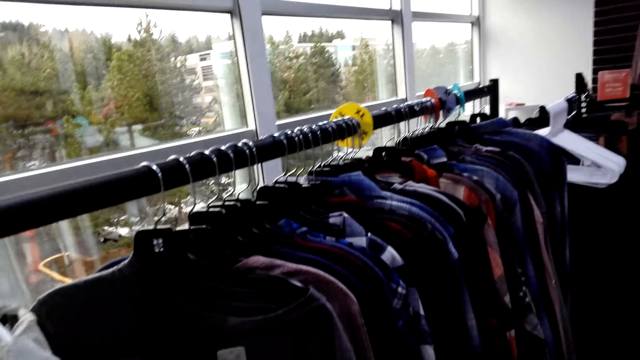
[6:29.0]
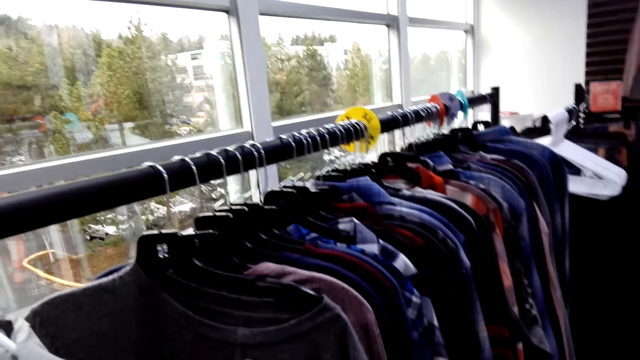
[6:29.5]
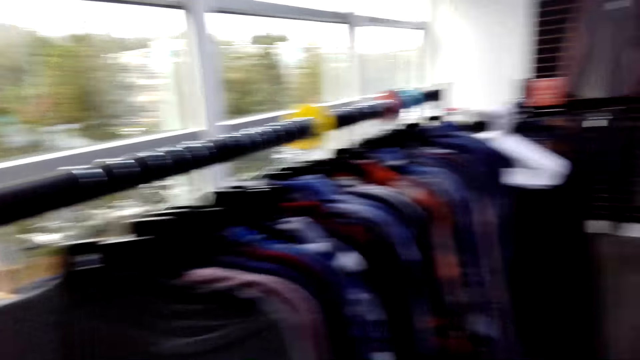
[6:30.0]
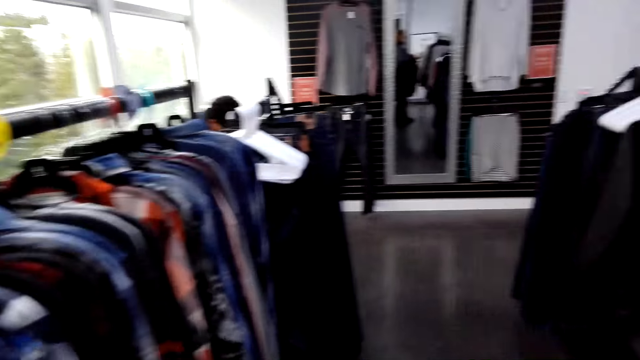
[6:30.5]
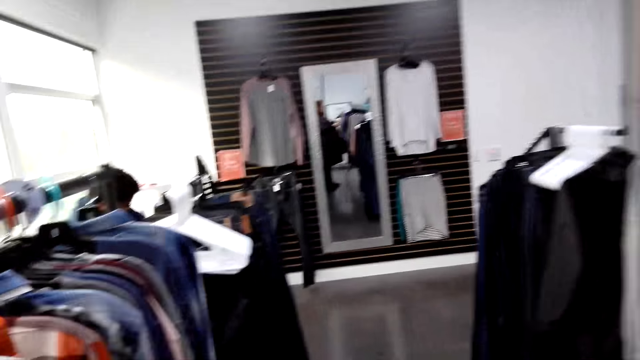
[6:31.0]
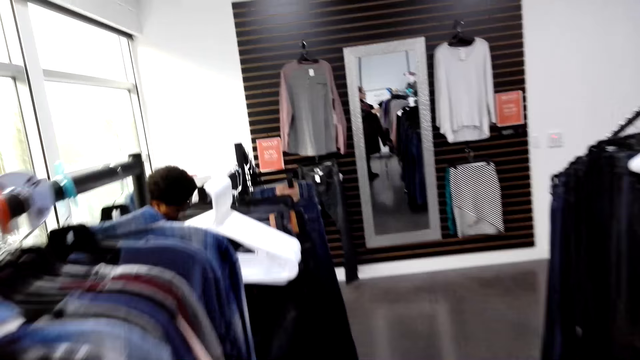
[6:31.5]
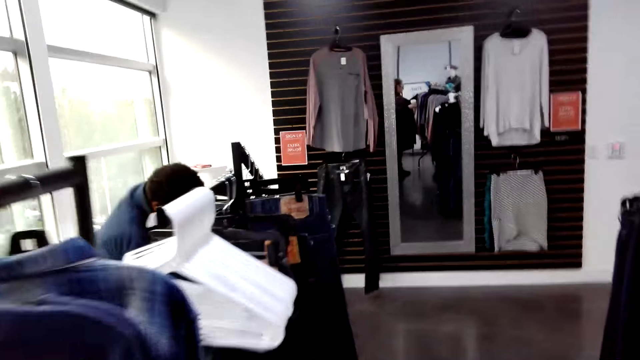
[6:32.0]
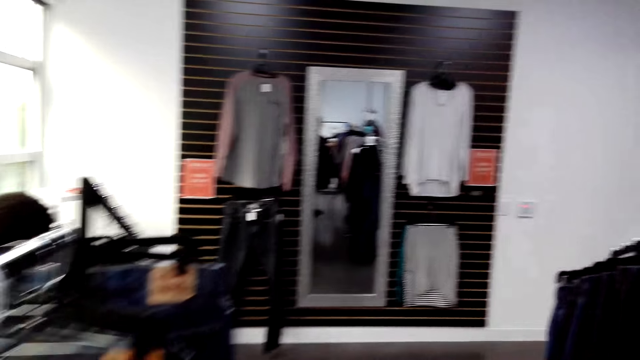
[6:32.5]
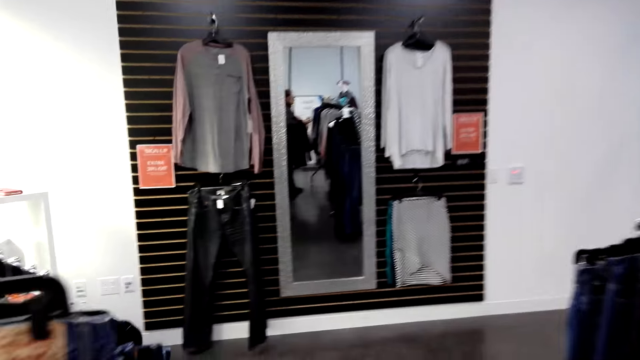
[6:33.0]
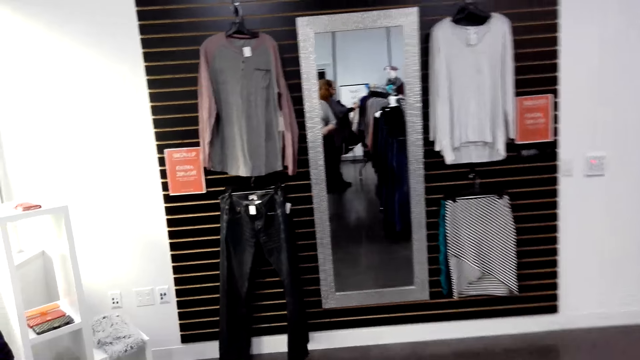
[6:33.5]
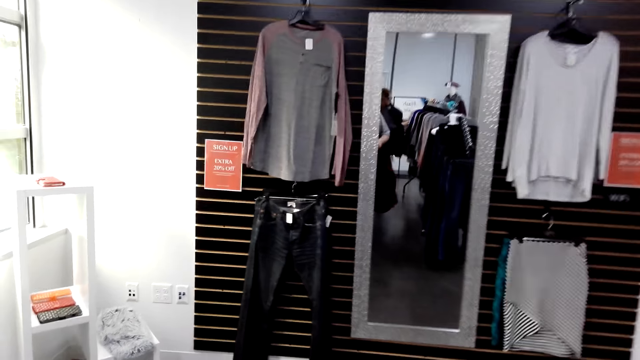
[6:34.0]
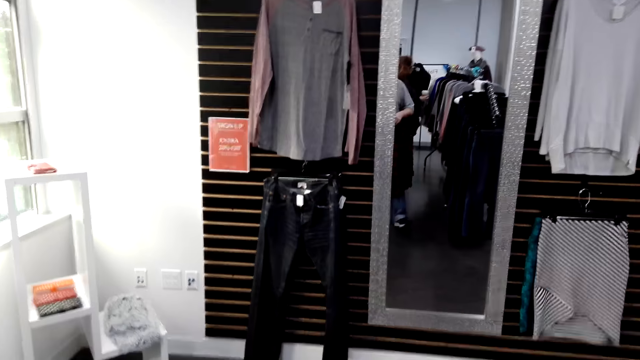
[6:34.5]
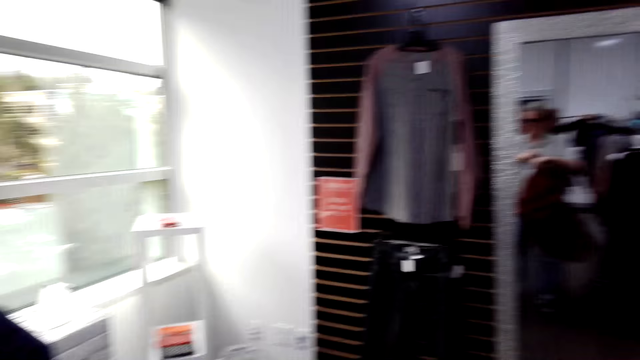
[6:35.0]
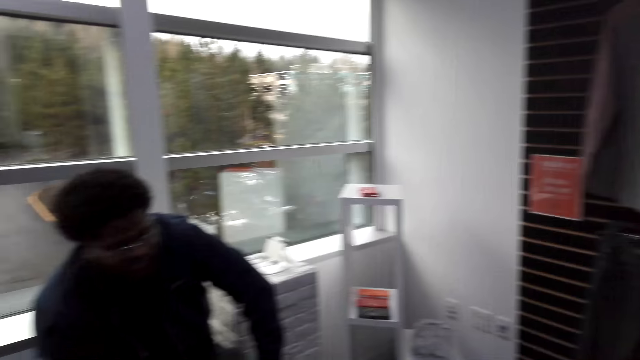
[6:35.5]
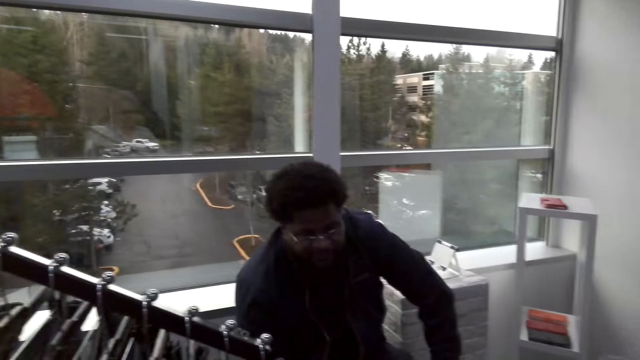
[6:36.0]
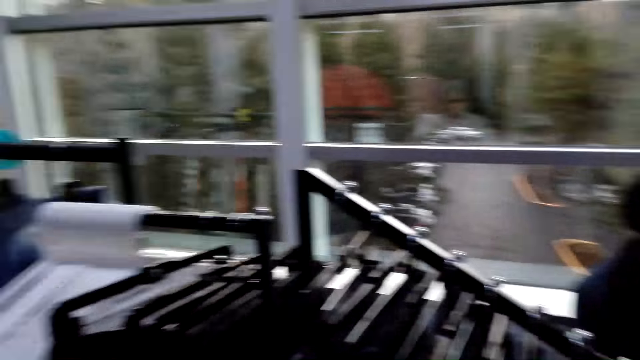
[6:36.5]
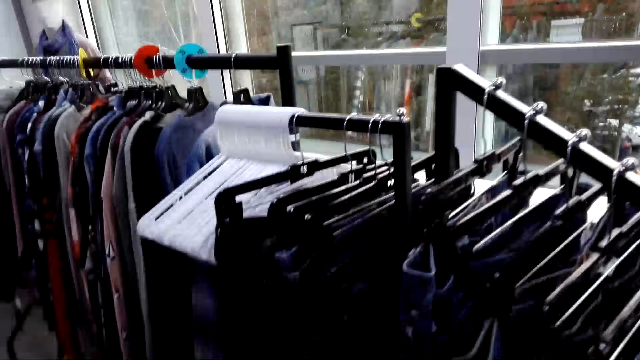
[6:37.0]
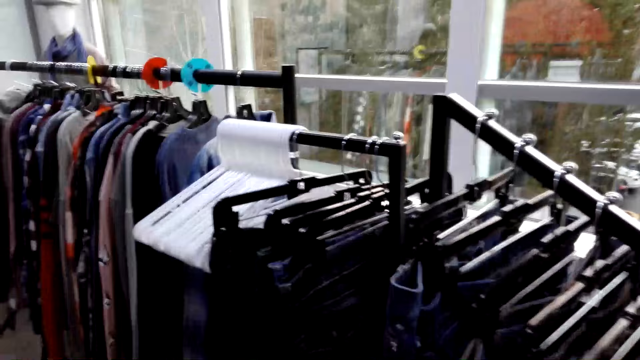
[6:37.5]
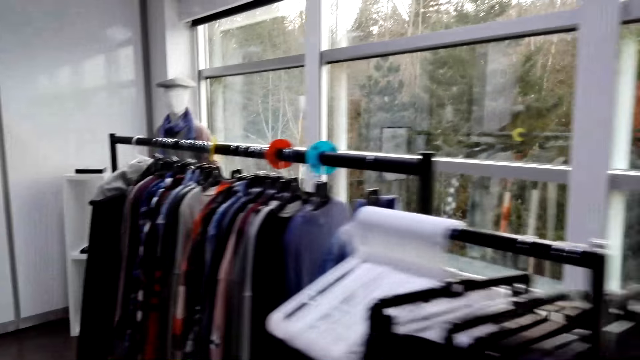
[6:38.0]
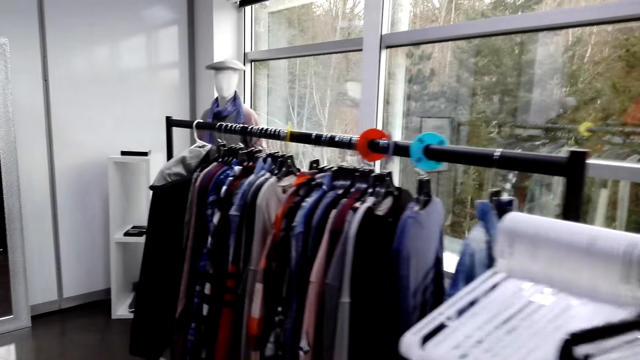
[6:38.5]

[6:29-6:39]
The camera wearer looks around. They walk around. They turn around.

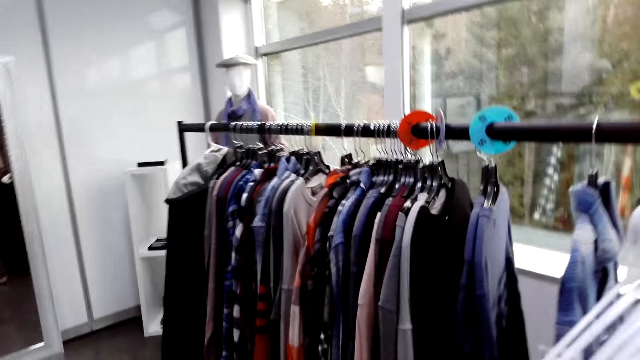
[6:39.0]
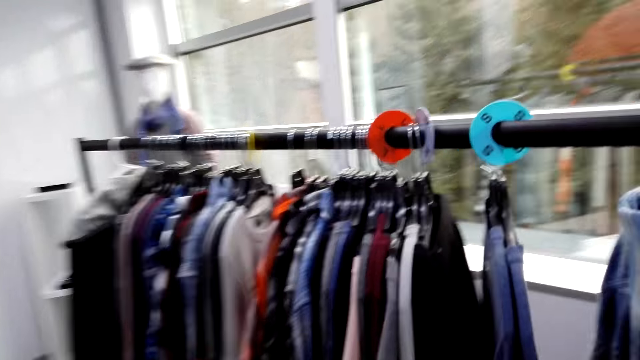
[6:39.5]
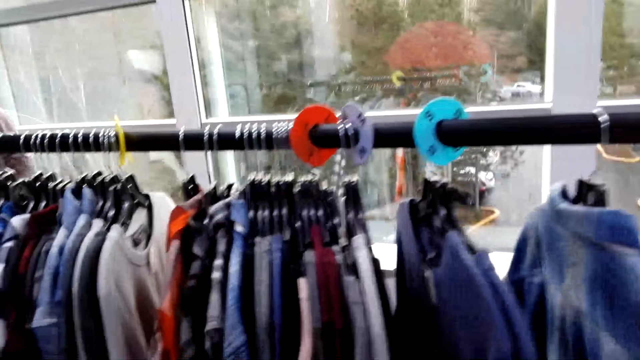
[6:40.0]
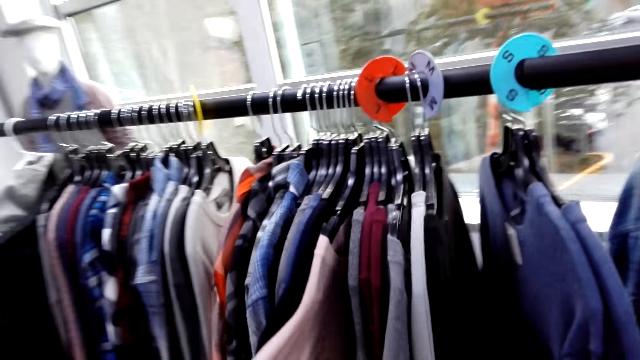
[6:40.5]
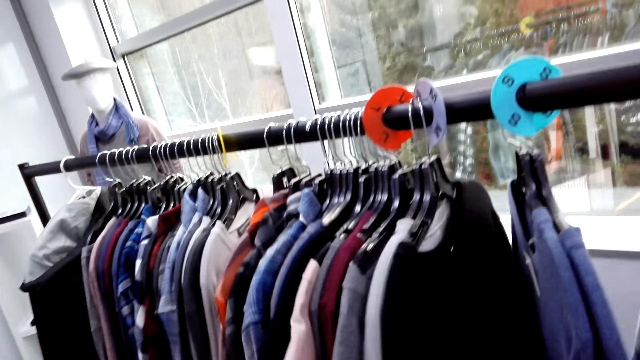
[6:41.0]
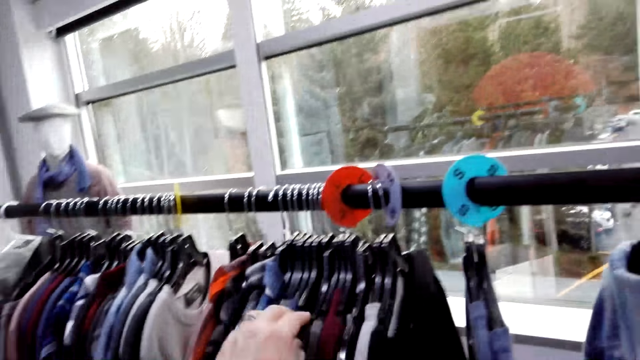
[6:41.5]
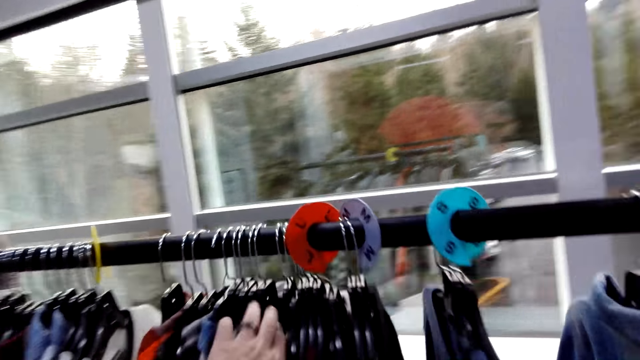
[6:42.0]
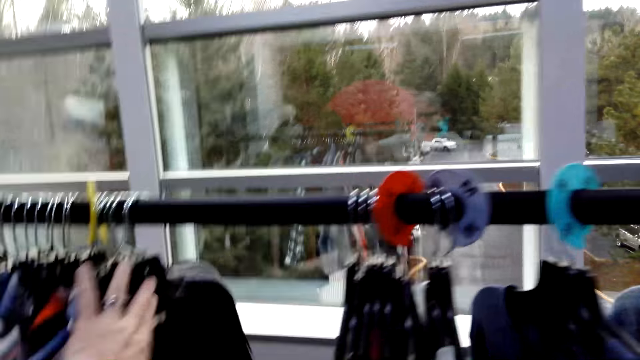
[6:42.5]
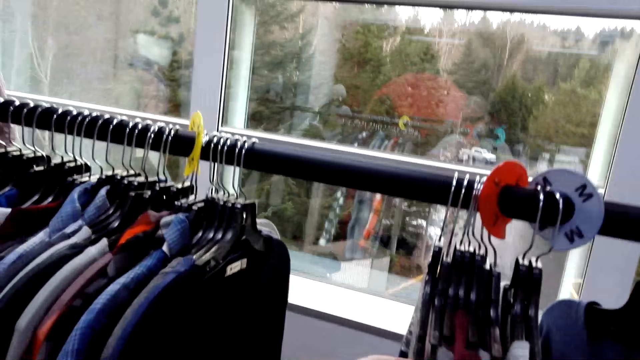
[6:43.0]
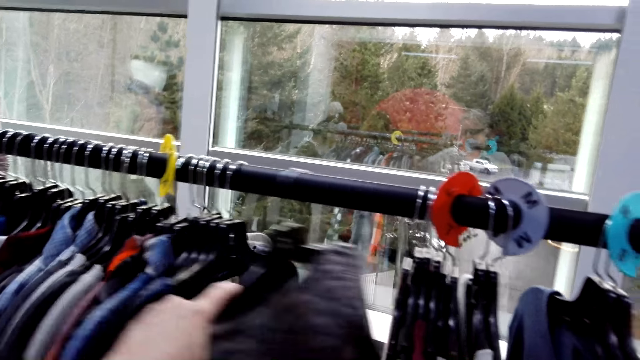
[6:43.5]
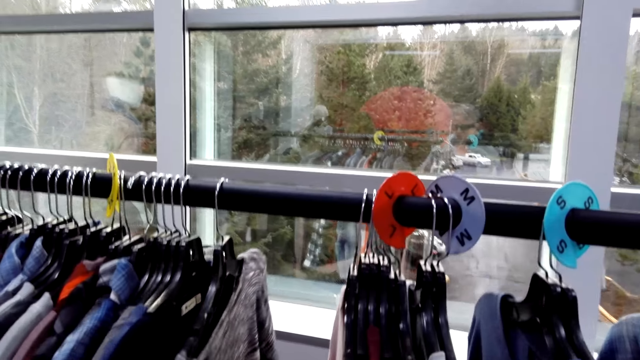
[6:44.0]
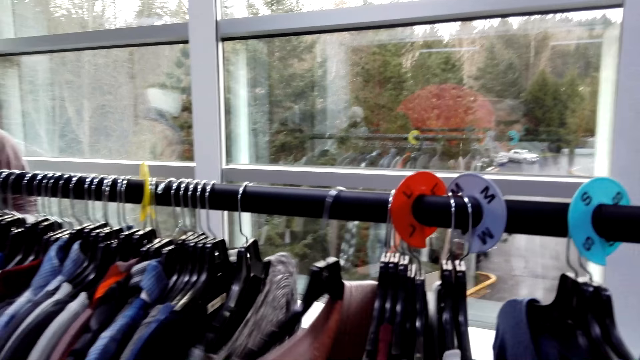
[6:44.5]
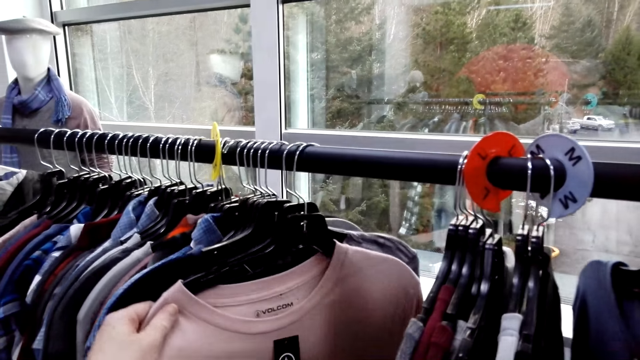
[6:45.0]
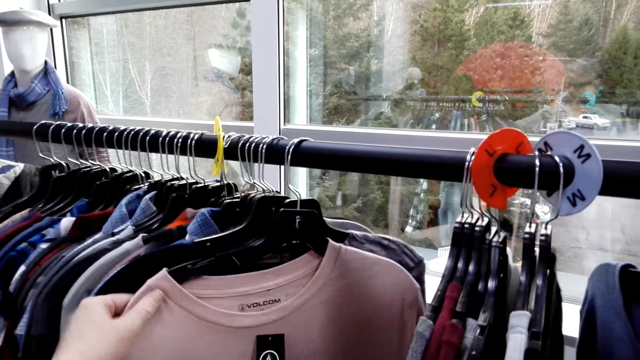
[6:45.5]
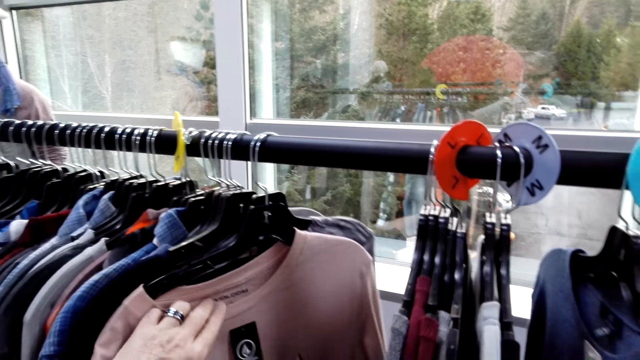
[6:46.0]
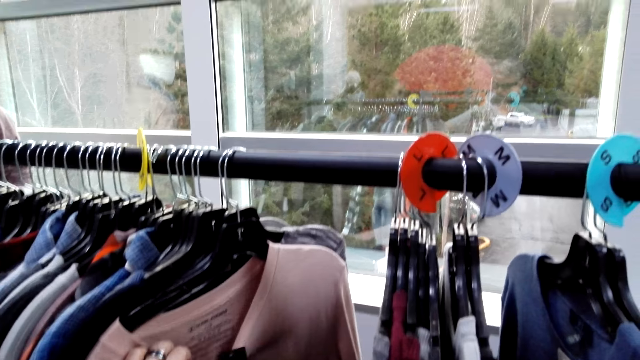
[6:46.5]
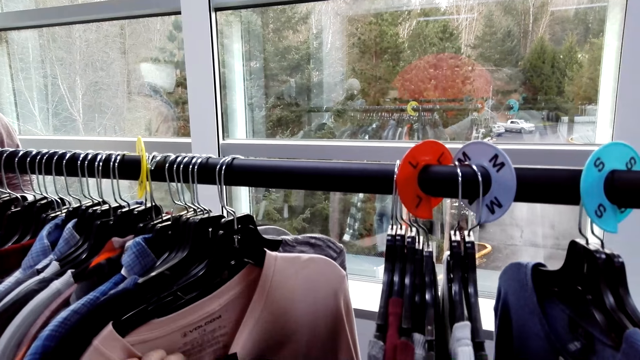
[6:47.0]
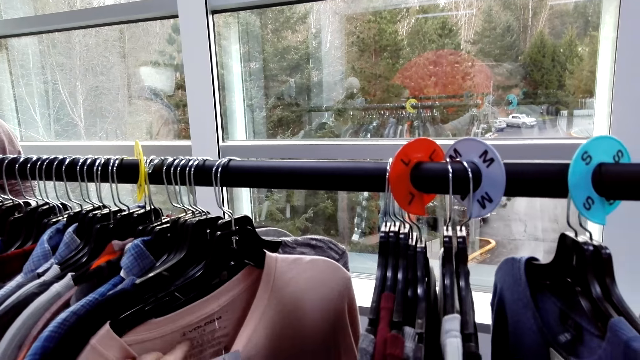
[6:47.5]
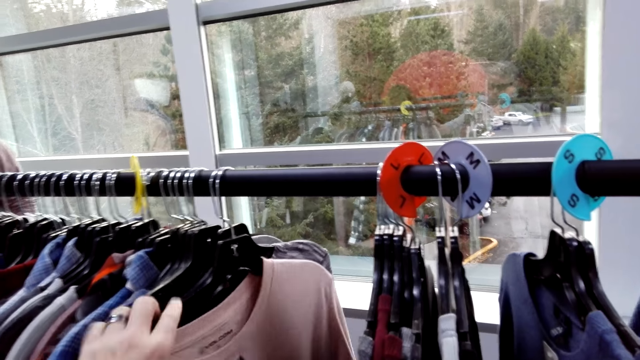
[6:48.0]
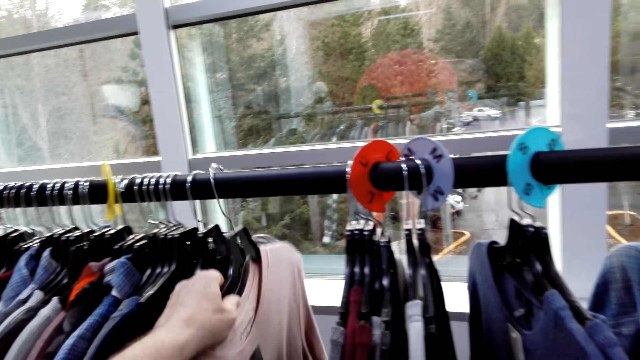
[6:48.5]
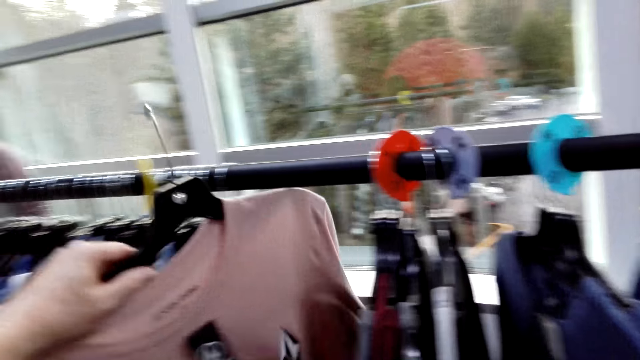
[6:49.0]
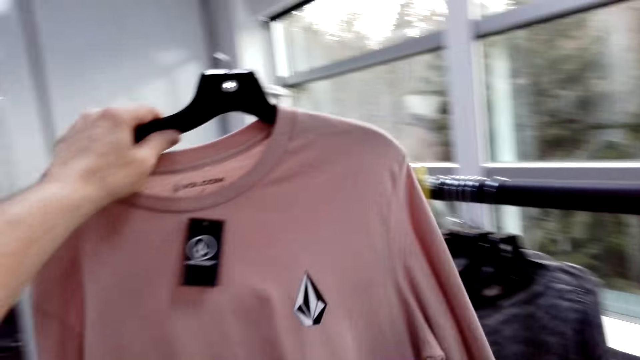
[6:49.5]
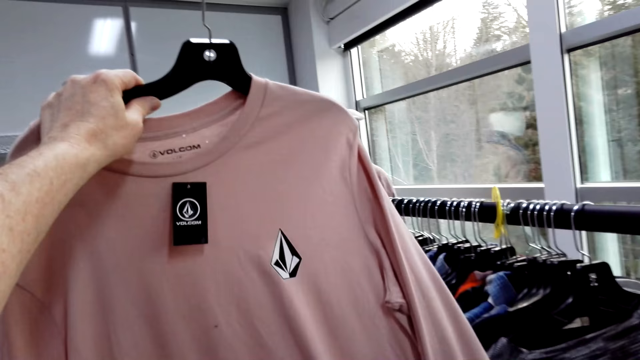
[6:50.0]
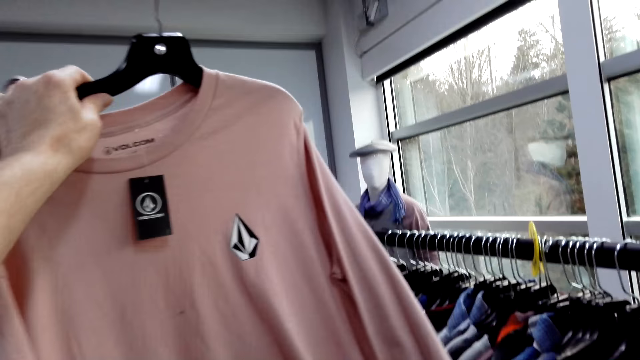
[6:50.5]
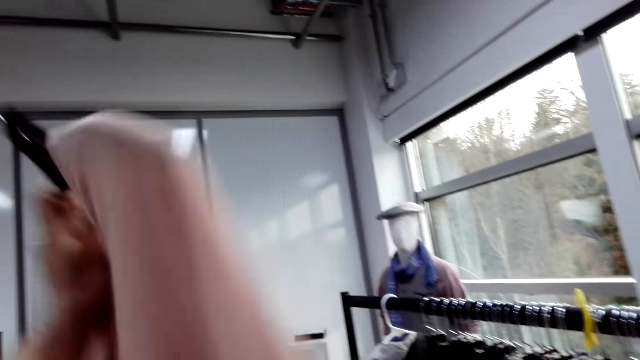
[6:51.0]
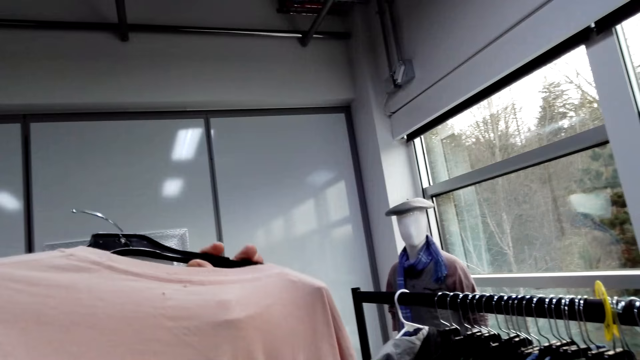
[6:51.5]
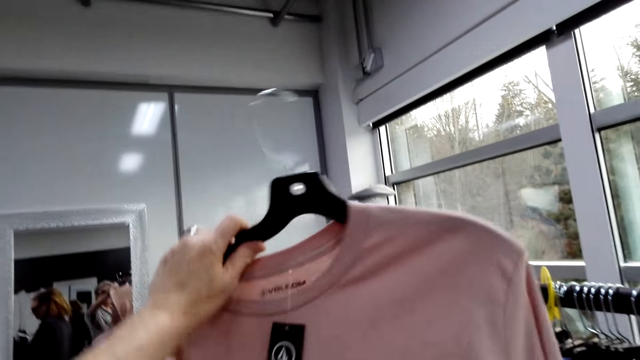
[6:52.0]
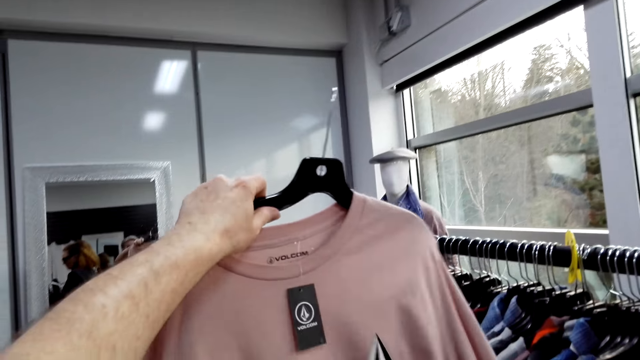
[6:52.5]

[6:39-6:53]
The camera wearer walks around. They adjust the cloths on the hanger bar. They check the cloth. They move the clothes. They check the cloth tag. They take a cloth hanger on the bar. They remove the cloth from the hanger. They check the cloth.
